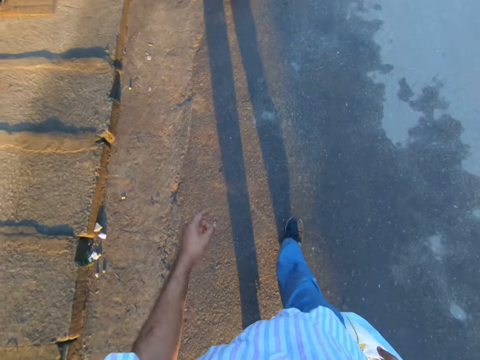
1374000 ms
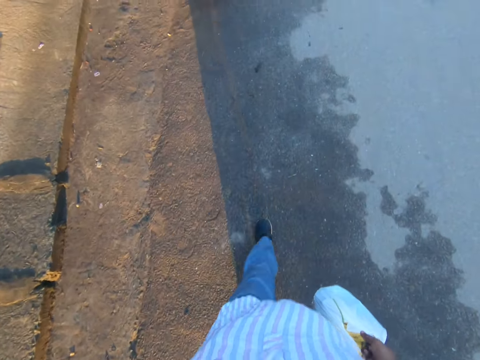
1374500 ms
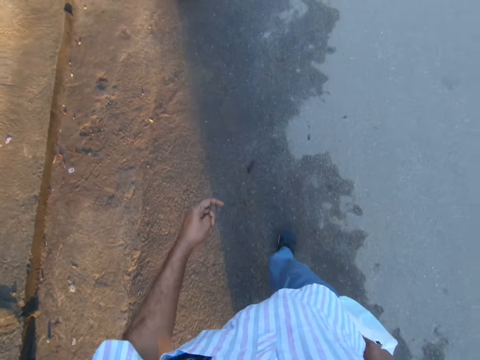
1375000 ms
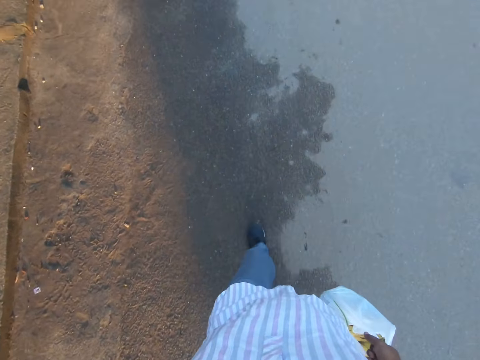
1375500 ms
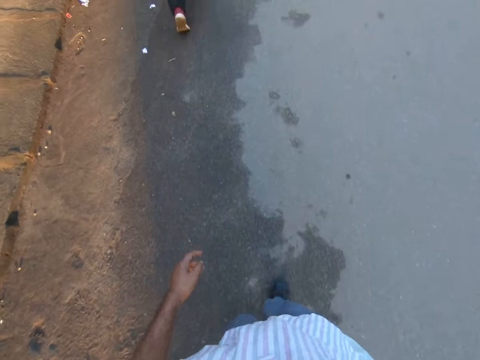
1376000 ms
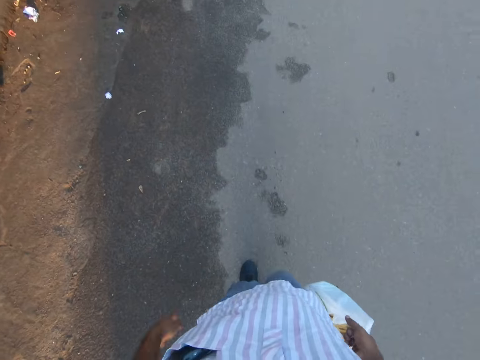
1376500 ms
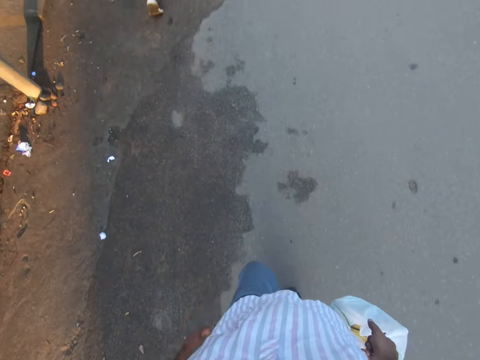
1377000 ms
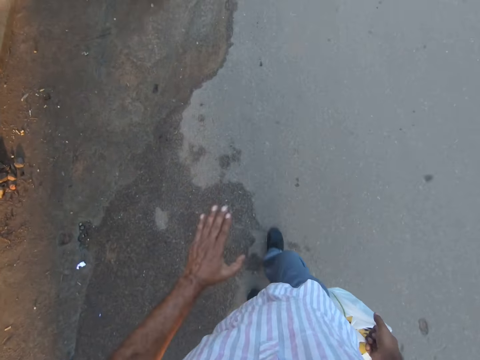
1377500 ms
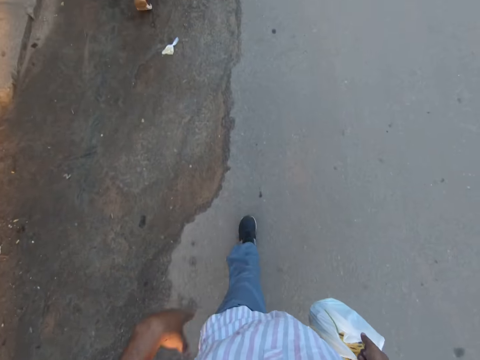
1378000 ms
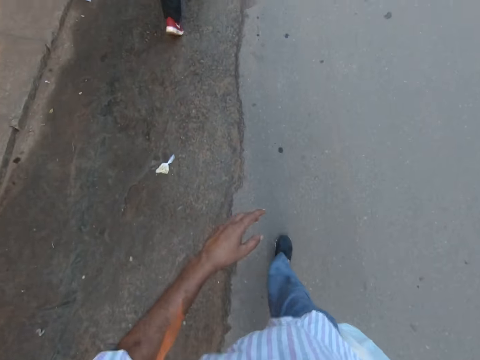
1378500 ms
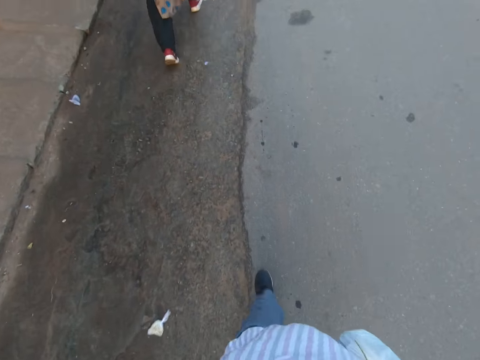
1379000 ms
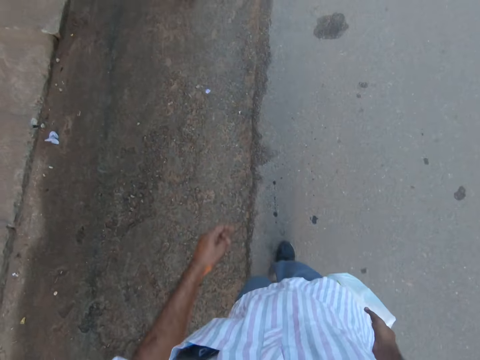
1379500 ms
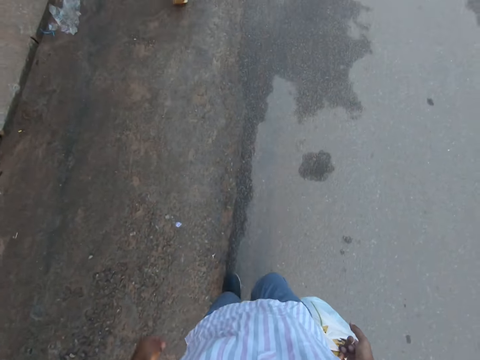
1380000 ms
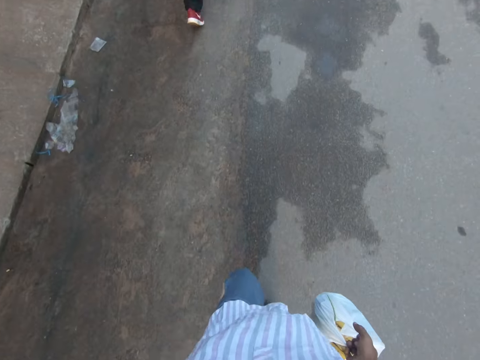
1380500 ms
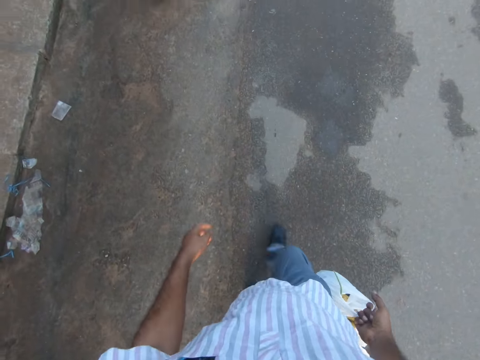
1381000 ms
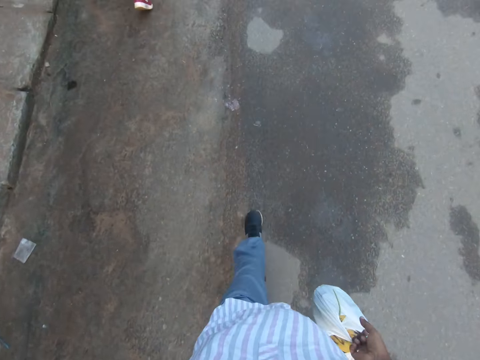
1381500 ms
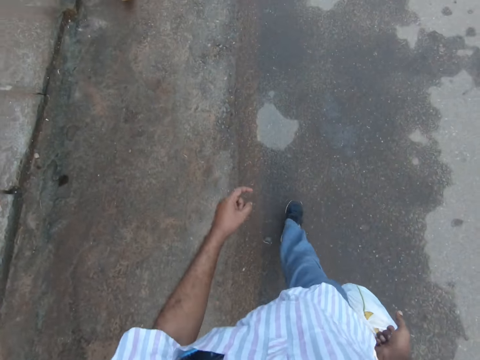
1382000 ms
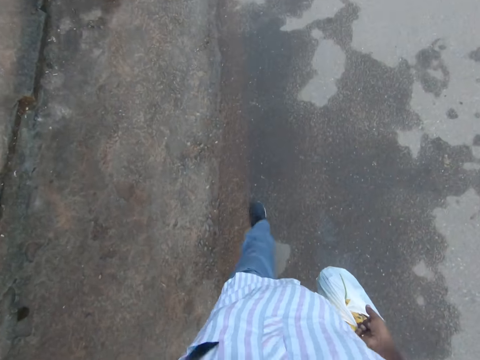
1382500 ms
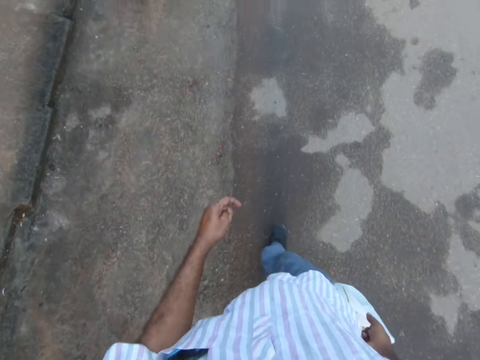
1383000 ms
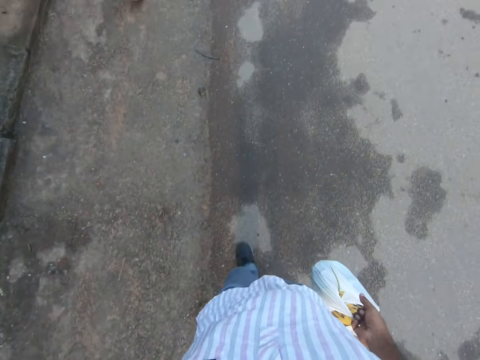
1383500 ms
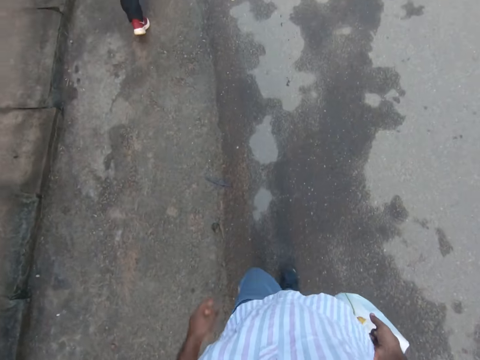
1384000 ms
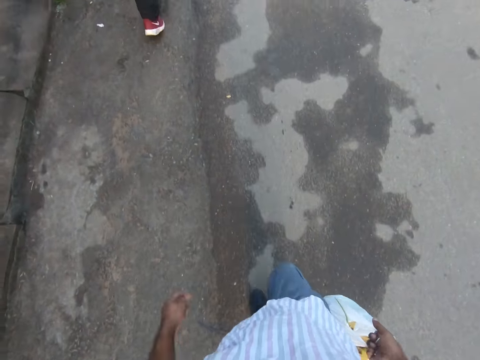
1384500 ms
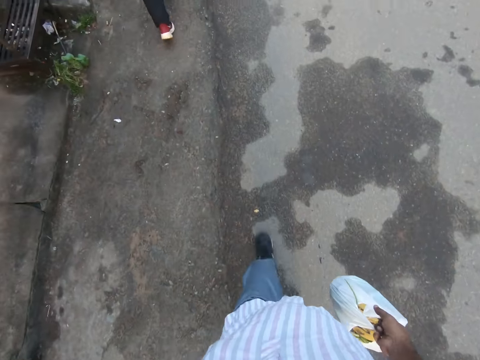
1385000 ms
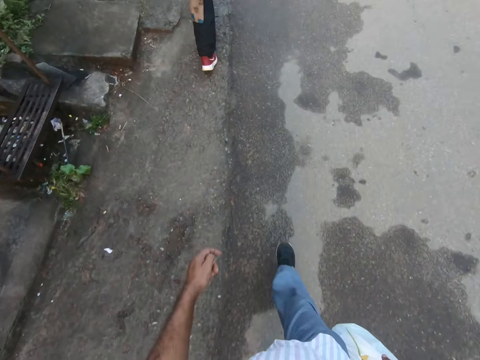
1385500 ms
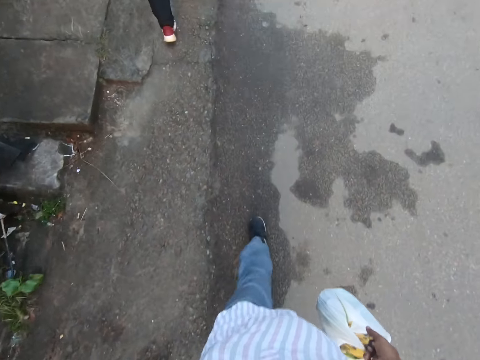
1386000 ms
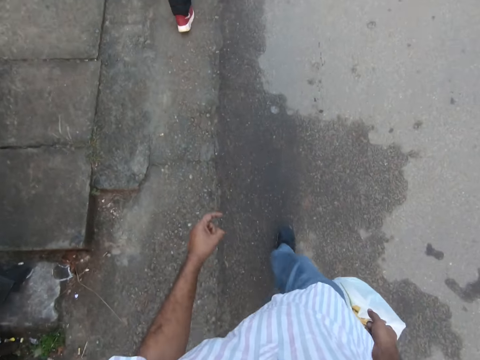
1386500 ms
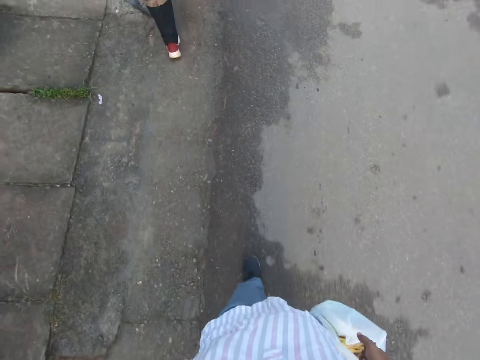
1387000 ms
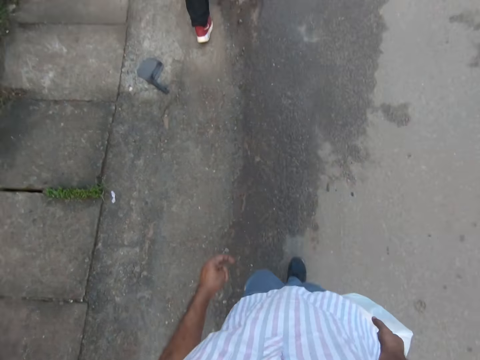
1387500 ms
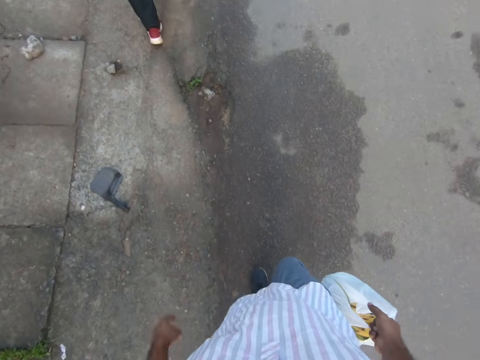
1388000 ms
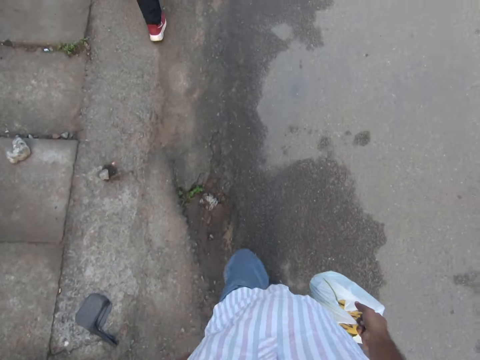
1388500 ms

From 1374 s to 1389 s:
A woman walks along the road. She walks along the road repeatedly.

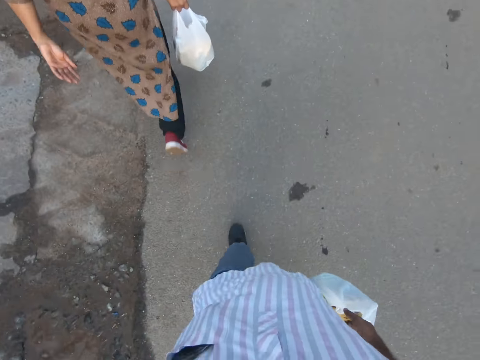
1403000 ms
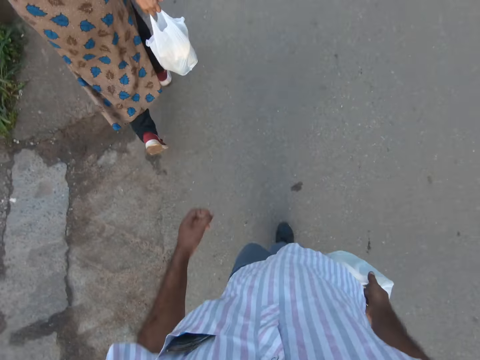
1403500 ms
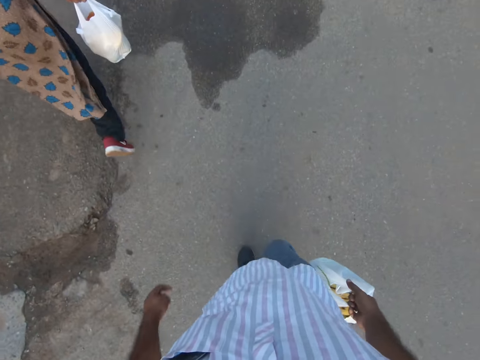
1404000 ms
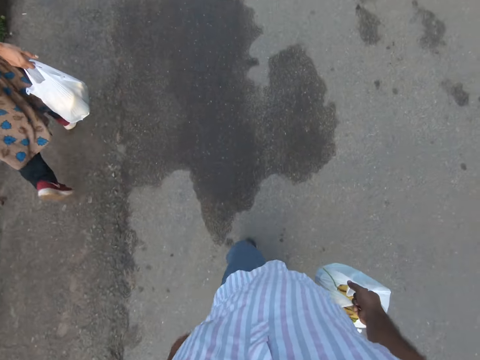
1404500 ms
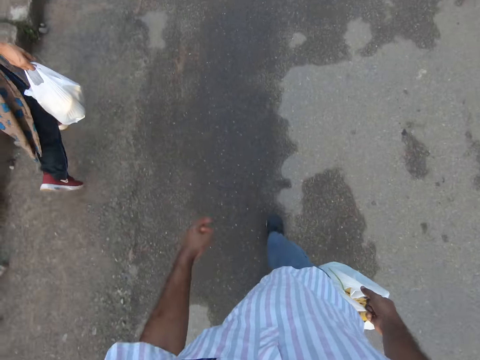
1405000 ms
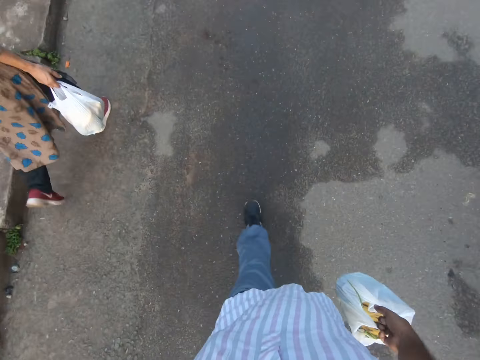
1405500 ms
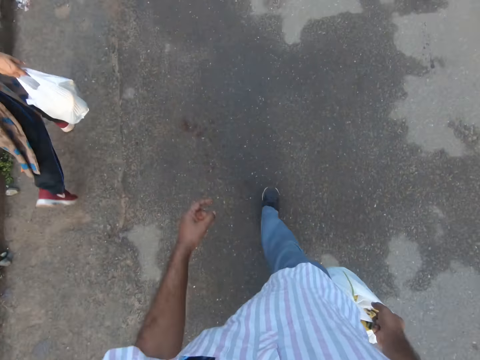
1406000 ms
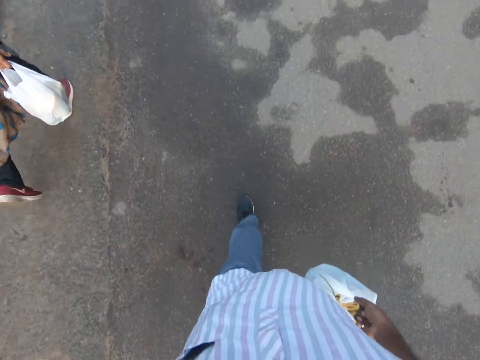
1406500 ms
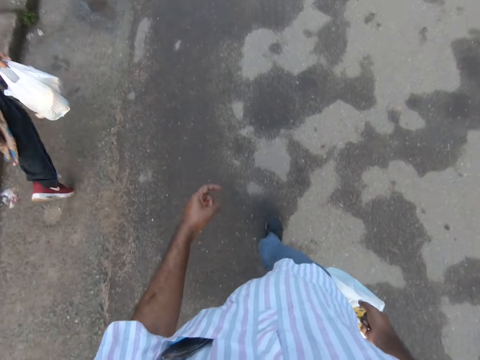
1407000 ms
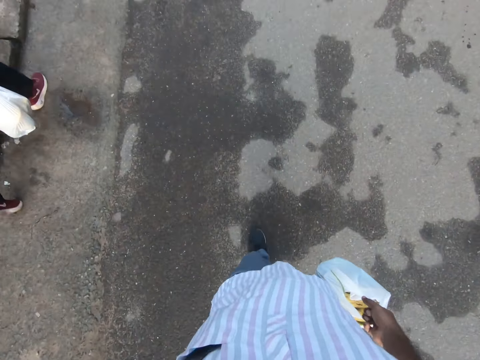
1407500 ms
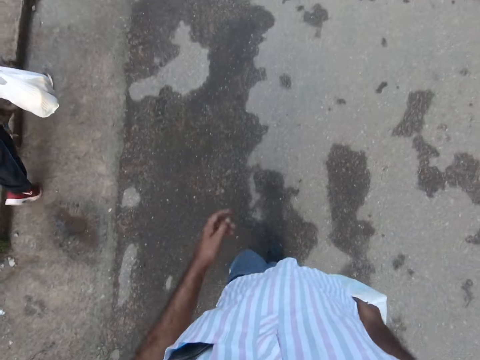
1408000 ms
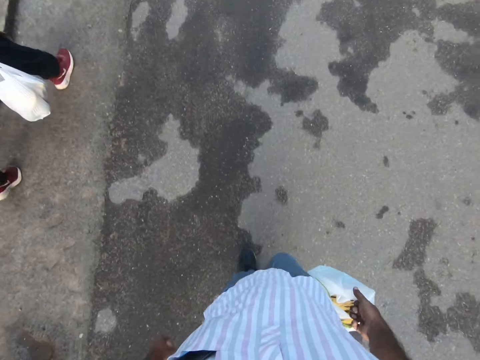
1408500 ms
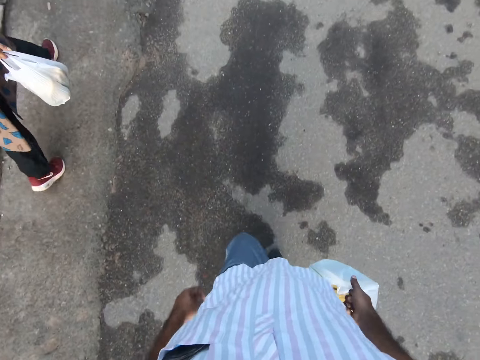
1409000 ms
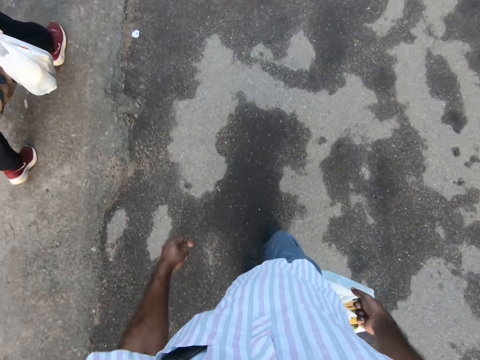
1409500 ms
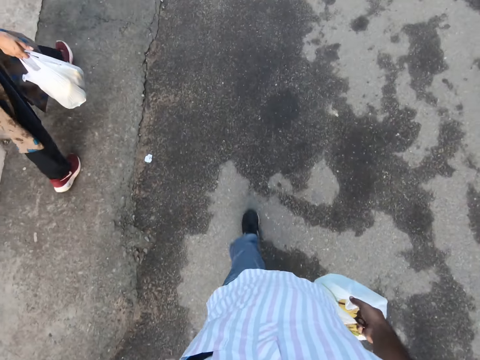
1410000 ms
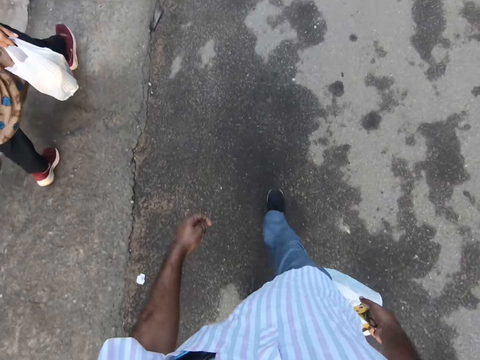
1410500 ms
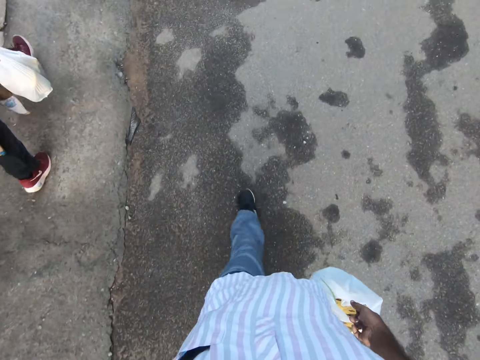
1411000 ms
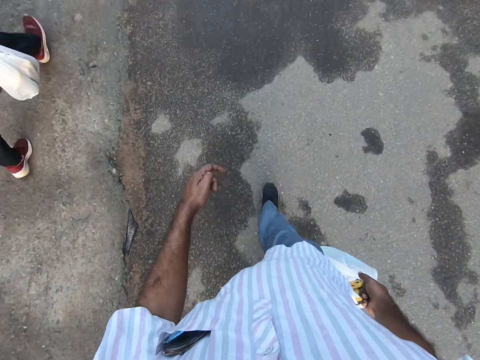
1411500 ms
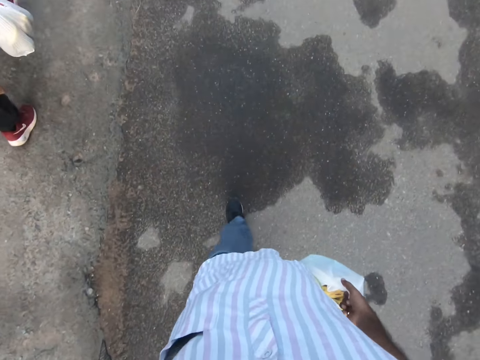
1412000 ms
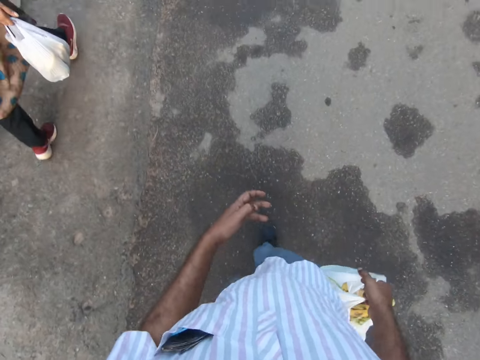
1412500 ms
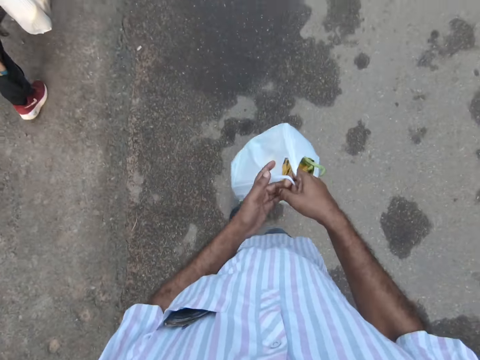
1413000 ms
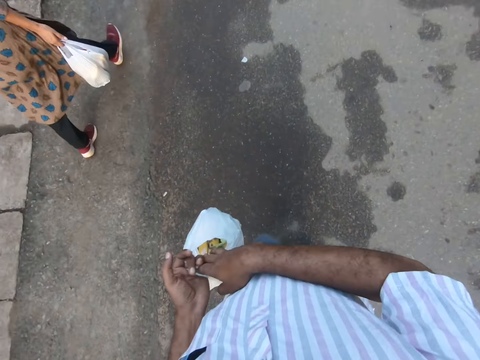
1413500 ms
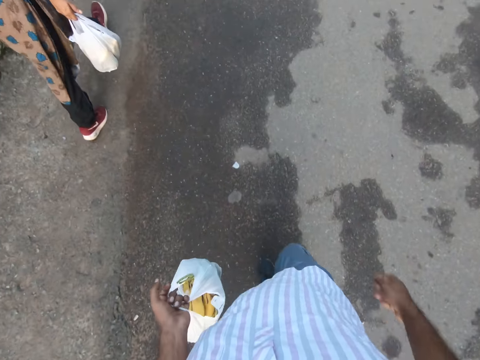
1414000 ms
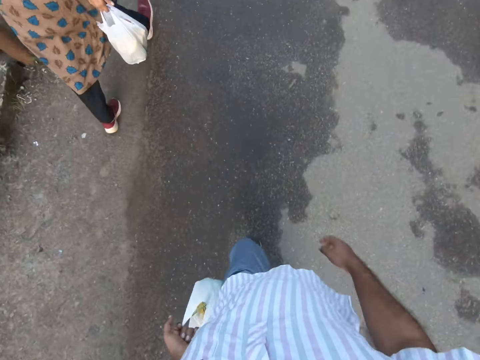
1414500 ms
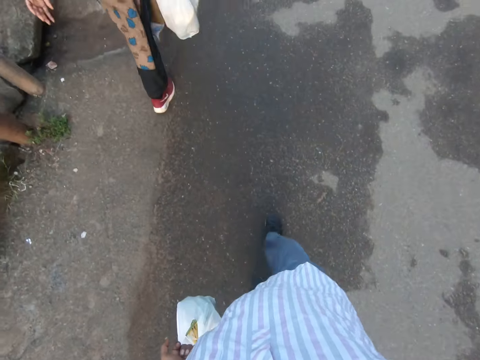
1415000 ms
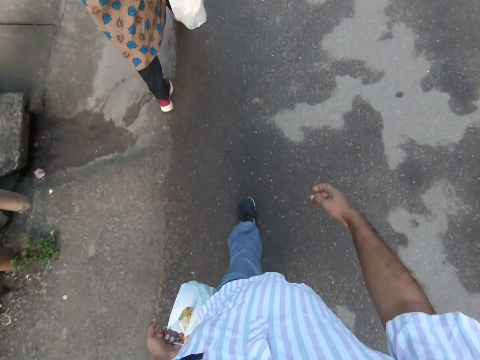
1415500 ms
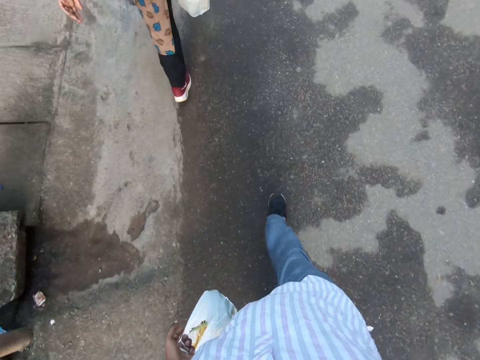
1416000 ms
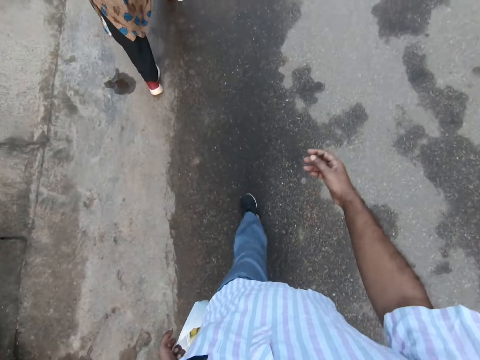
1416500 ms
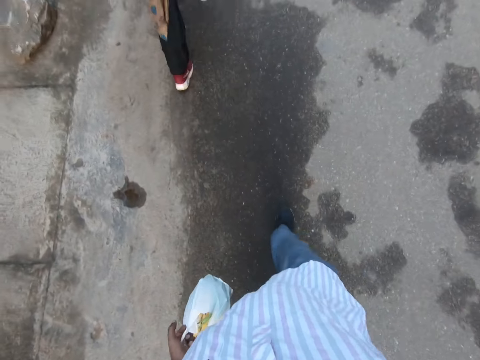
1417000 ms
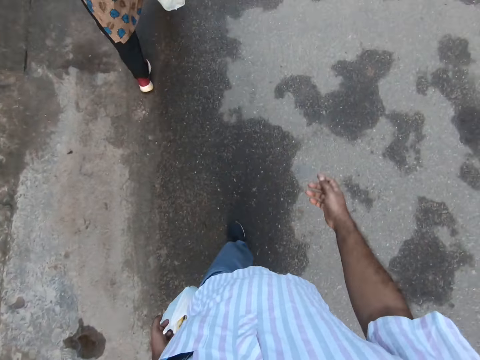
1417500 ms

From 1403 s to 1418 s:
The woman moves towards the left. The camera wearer transfers the polythene bag to his left hand.
